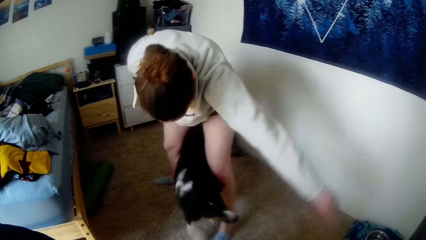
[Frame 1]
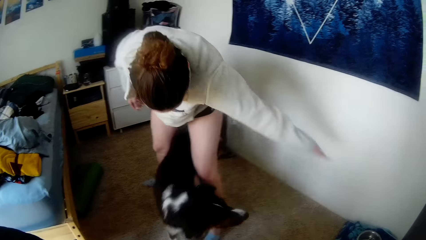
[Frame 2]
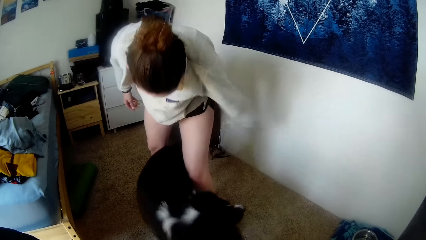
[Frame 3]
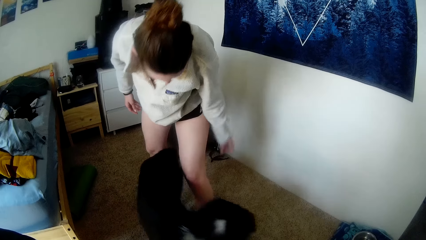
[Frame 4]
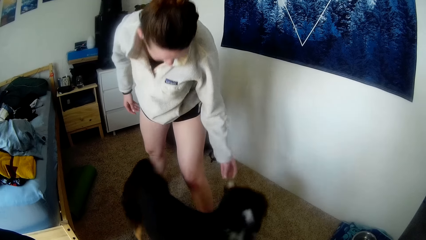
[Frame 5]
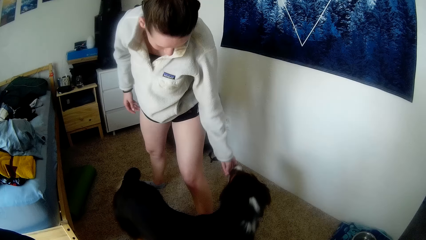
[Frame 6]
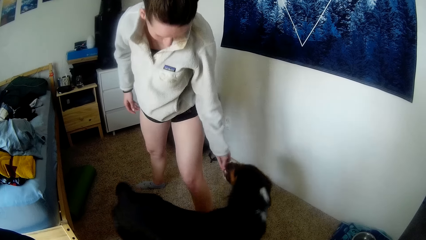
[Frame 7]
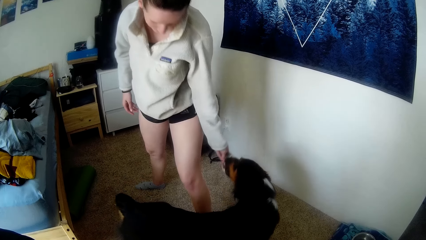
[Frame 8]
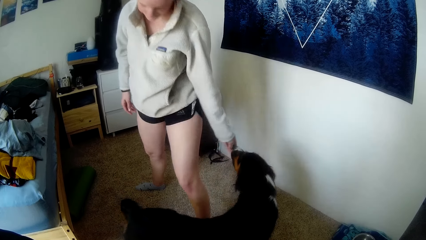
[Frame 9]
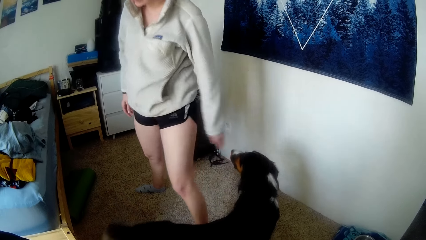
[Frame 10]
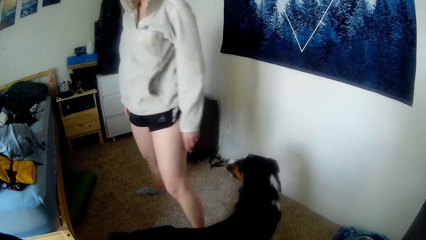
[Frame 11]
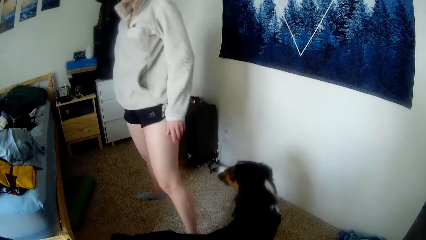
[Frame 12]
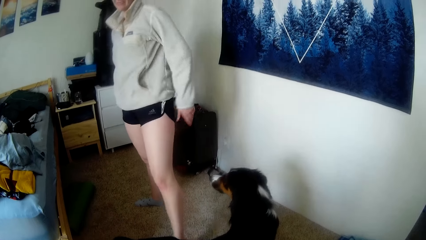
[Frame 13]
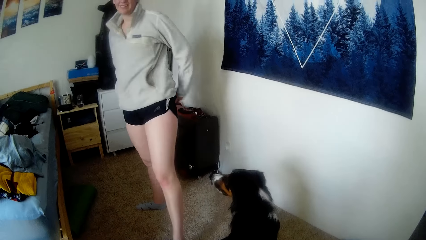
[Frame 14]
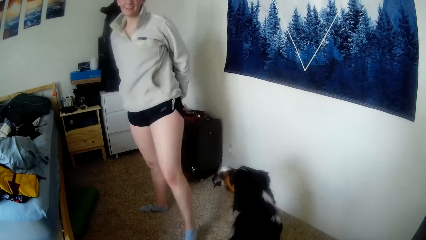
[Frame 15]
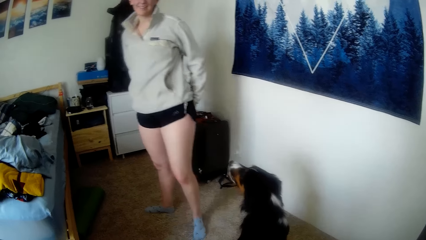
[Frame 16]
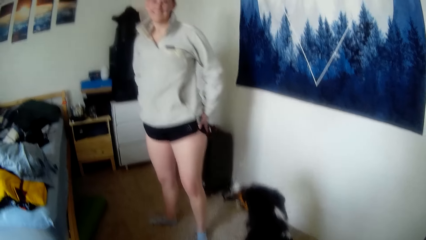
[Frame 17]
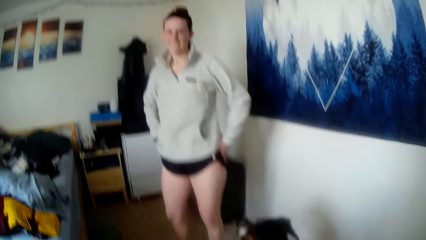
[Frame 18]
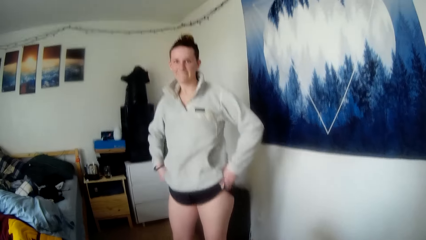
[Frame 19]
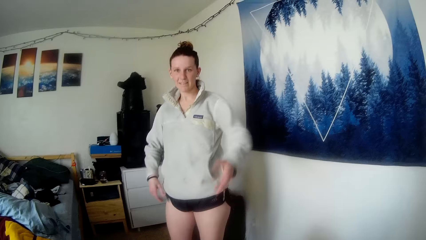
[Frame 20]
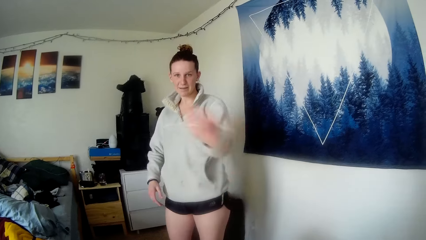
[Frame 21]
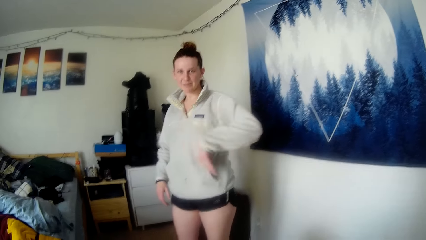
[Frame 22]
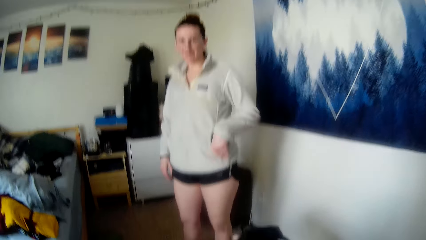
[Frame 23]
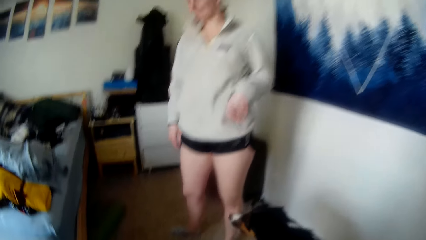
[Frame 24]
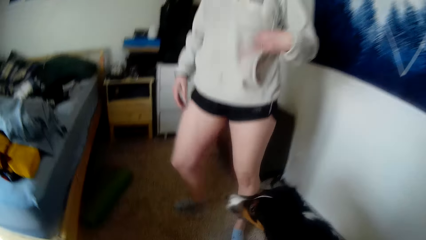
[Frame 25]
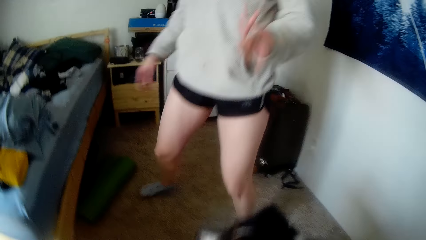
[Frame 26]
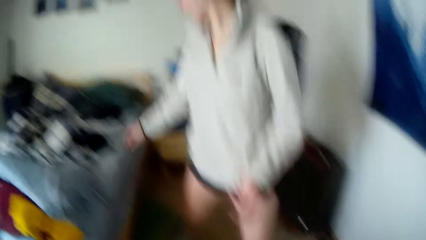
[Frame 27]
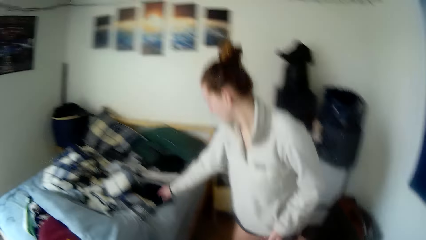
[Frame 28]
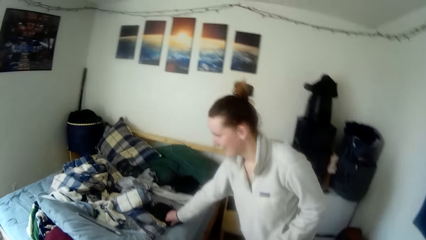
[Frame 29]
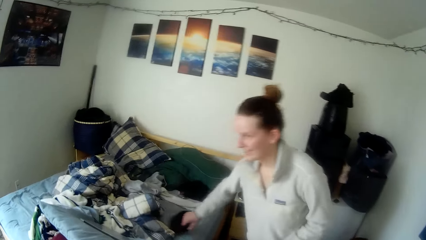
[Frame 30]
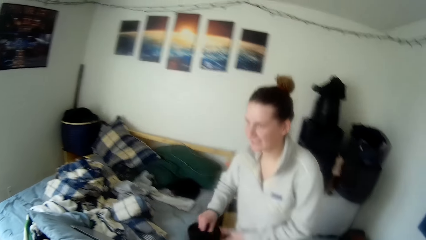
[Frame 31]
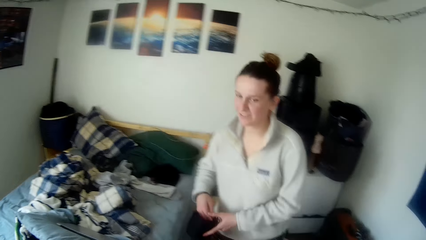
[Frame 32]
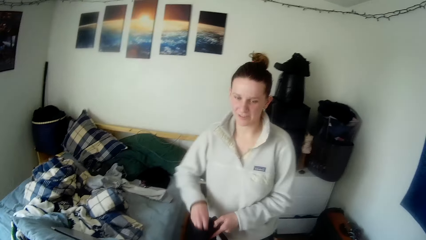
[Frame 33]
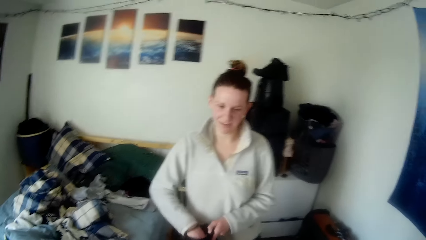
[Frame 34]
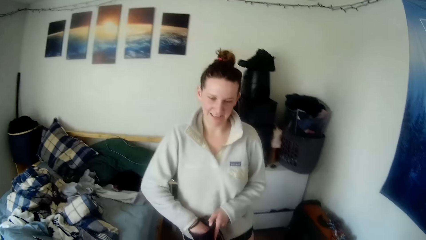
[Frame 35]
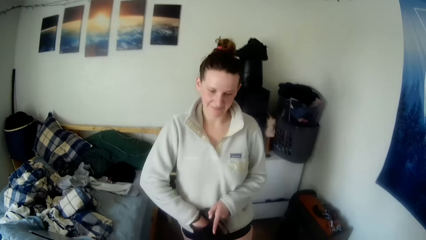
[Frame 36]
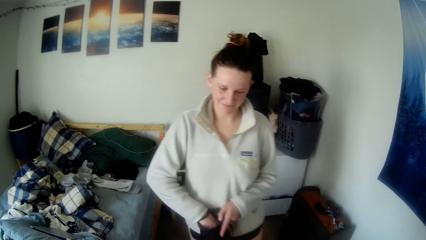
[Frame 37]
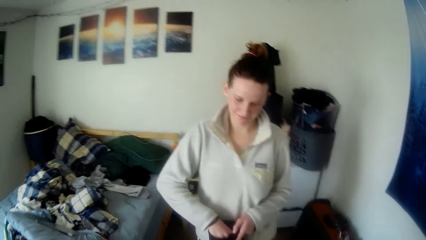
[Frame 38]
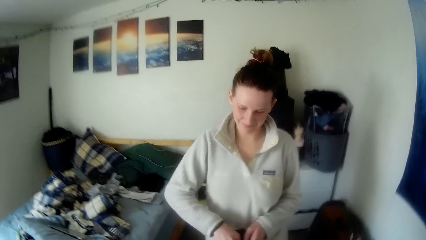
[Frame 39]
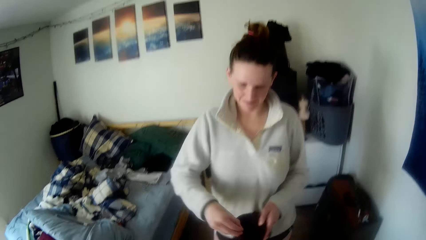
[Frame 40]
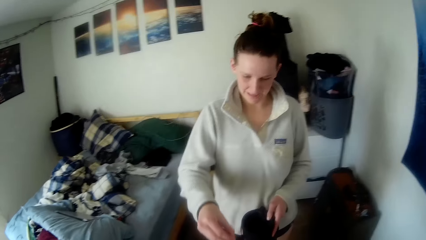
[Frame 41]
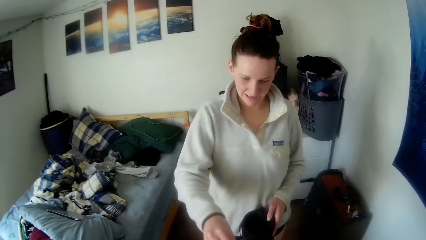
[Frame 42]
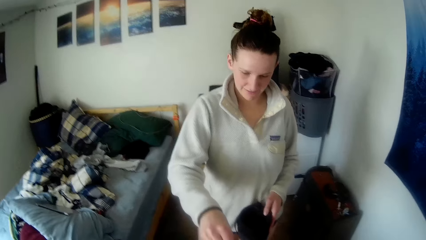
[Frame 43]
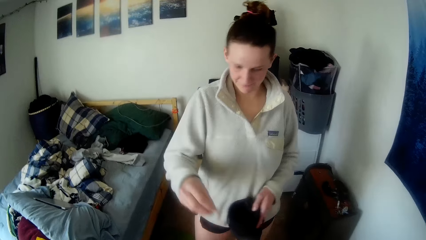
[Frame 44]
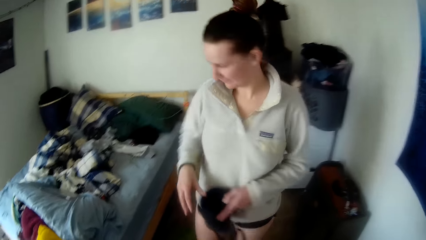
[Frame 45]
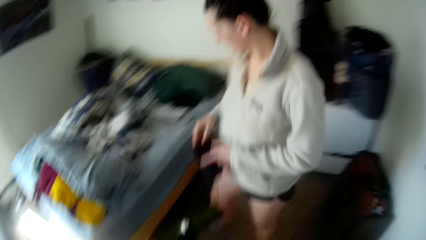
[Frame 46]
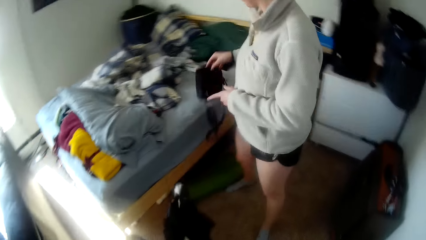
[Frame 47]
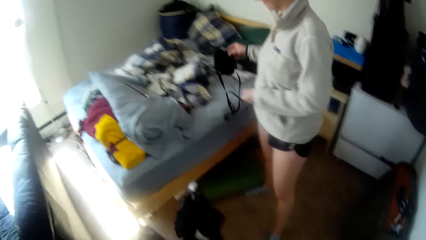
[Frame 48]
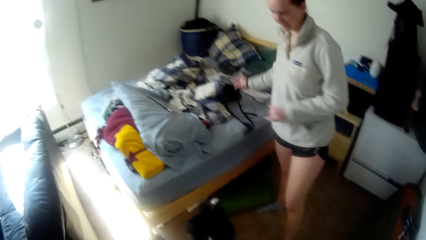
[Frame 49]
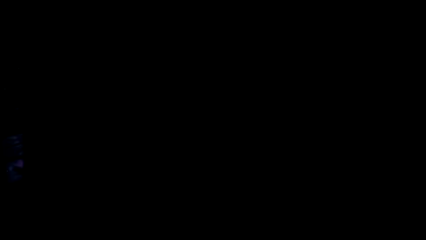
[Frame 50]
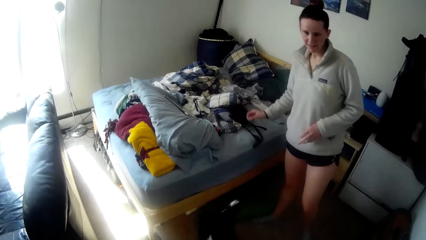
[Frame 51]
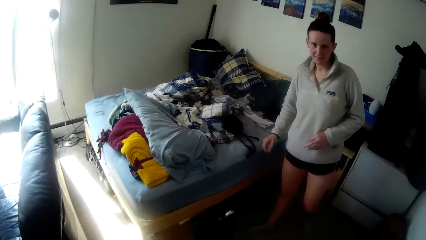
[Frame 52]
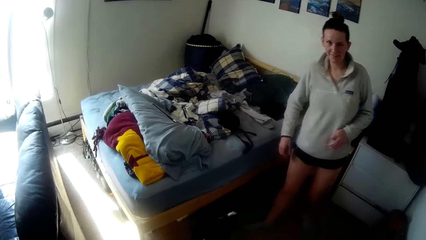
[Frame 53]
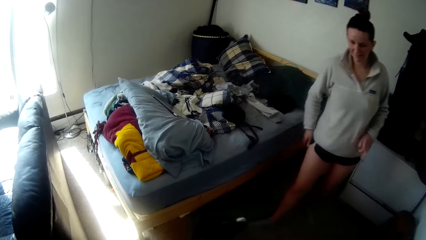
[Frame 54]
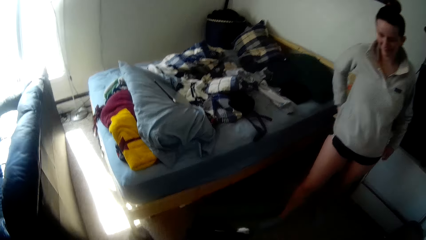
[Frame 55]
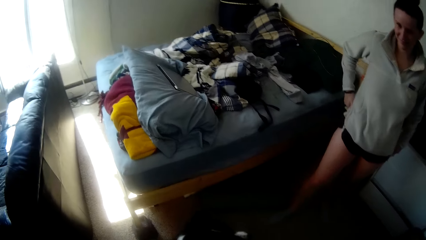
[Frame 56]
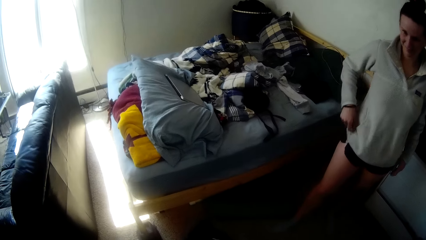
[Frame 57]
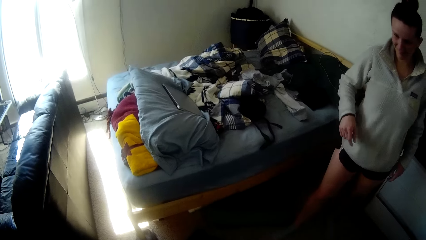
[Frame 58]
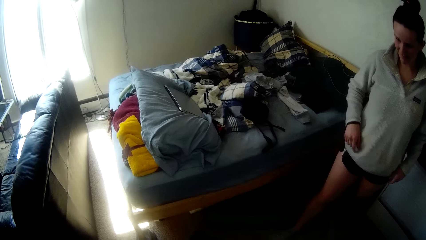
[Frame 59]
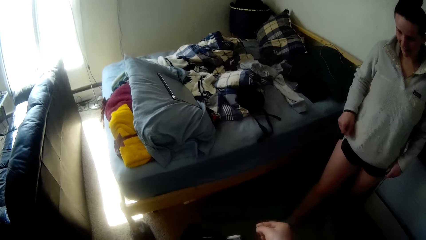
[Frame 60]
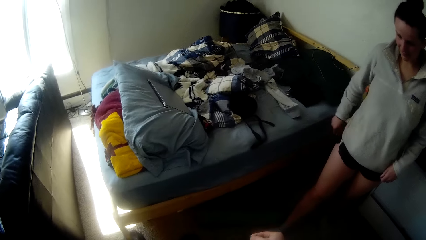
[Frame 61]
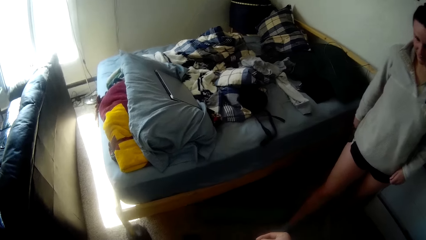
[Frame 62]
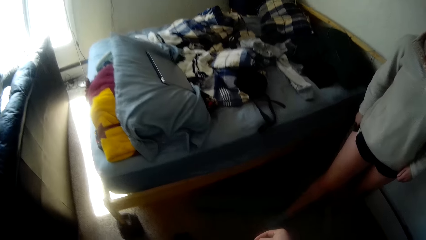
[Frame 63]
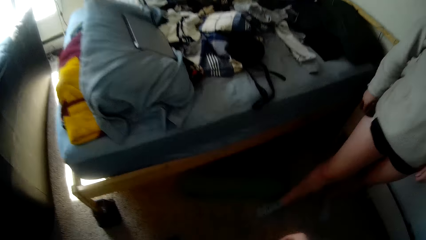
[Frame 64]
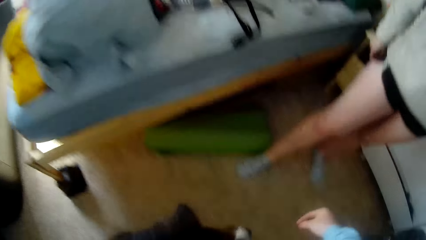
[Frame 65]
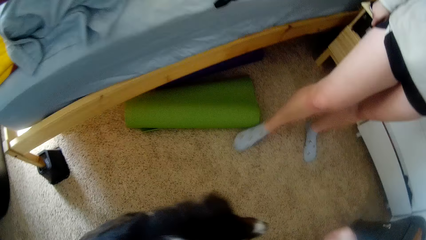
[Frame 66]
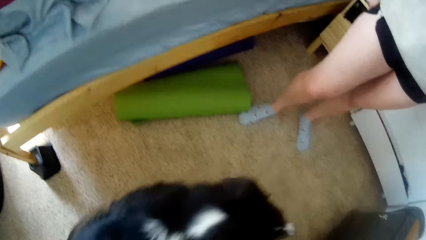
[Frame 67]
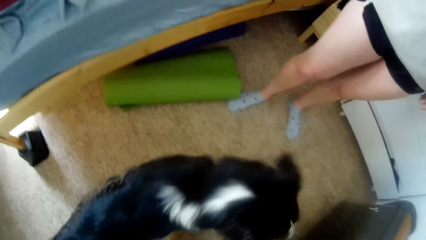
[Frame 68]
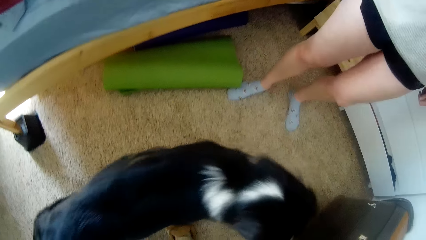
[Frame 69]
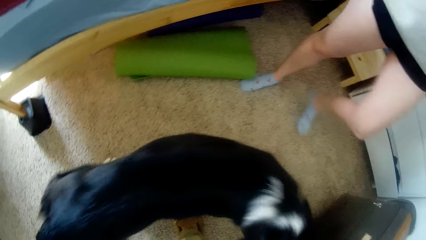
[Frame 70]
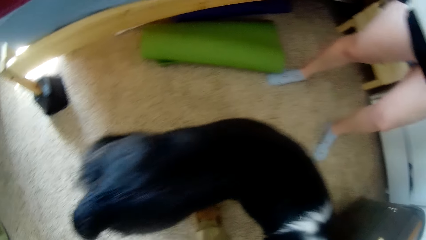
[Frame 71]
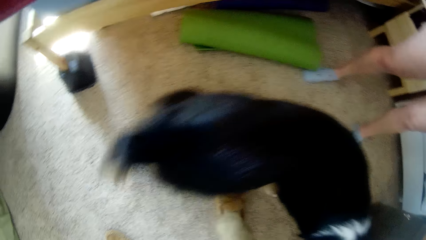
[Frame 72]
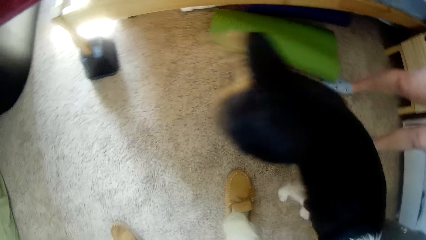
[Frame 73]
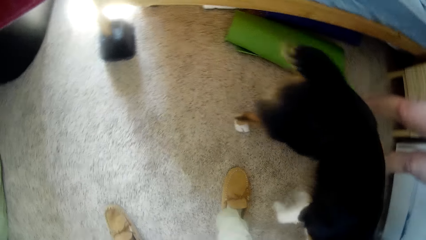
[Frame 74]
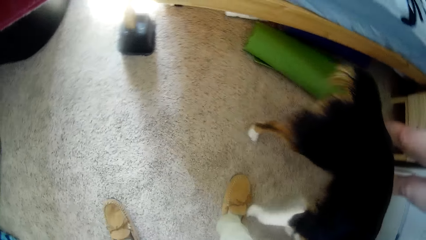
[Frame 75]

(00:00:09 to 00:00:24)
A woman feeds a dog. The woman monitors with hands, picks up a bag. The camera wearer walks around the house. The woman removes something in the bag and places the bag on the bed. The camera wearer looks around. They play with the dog.
